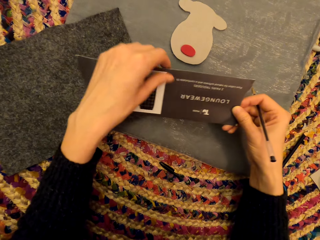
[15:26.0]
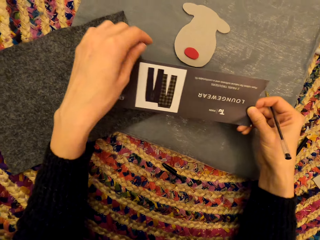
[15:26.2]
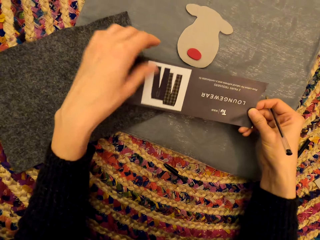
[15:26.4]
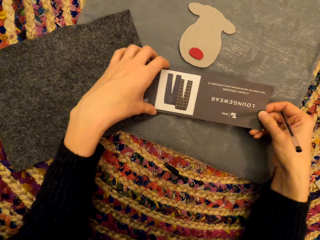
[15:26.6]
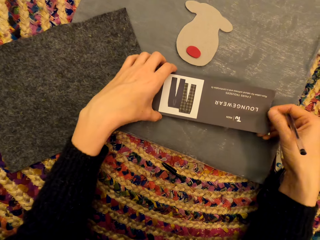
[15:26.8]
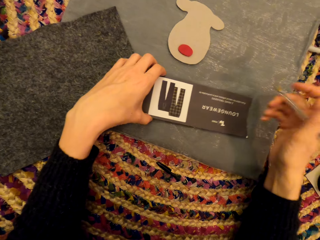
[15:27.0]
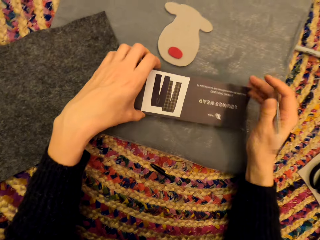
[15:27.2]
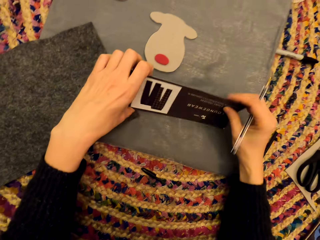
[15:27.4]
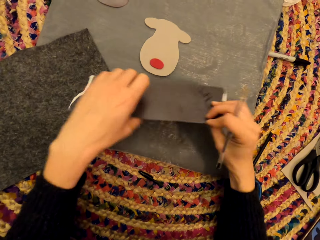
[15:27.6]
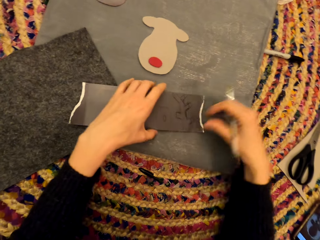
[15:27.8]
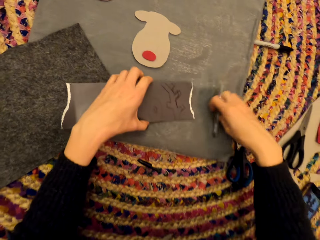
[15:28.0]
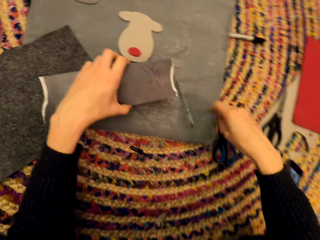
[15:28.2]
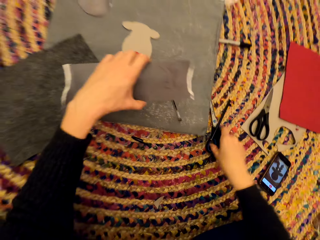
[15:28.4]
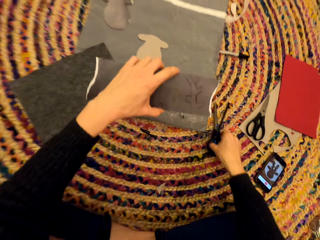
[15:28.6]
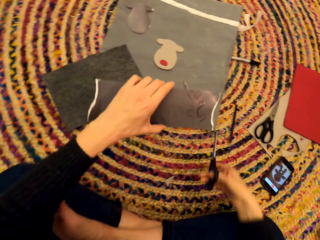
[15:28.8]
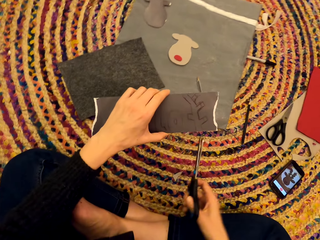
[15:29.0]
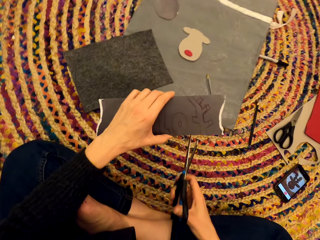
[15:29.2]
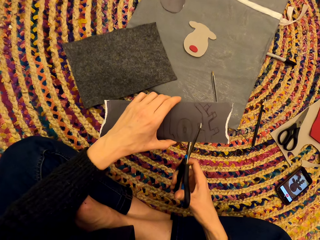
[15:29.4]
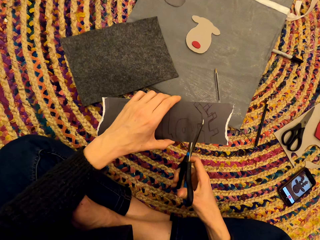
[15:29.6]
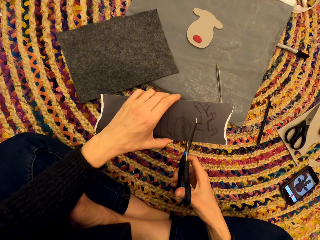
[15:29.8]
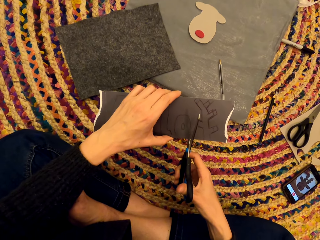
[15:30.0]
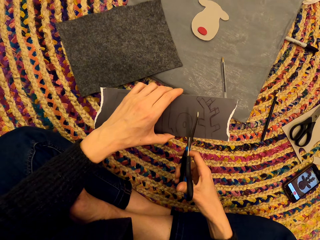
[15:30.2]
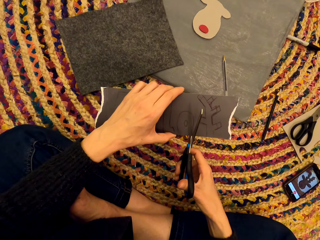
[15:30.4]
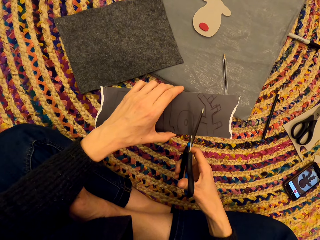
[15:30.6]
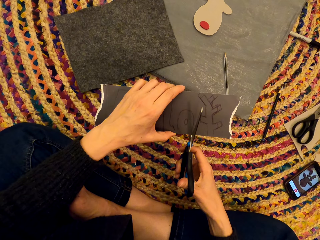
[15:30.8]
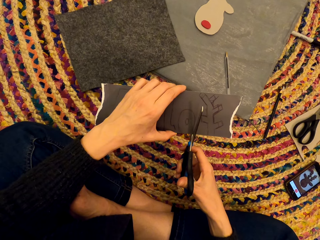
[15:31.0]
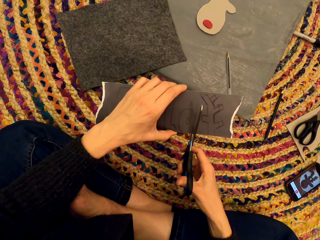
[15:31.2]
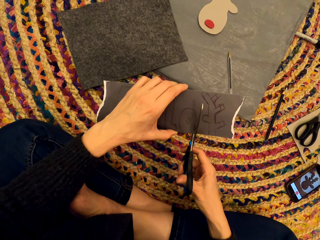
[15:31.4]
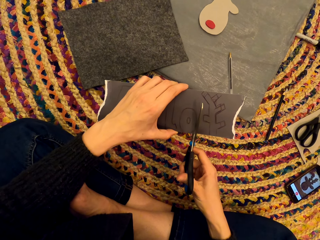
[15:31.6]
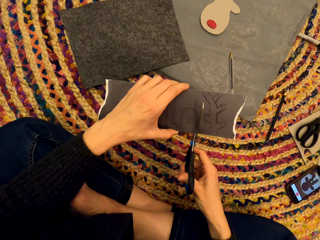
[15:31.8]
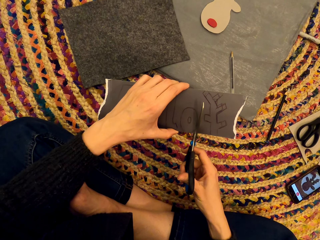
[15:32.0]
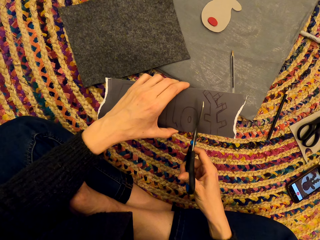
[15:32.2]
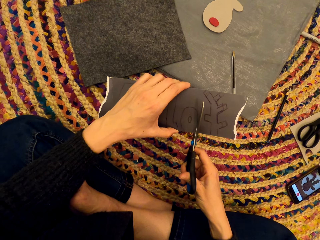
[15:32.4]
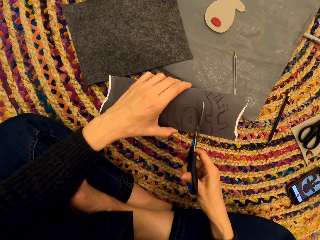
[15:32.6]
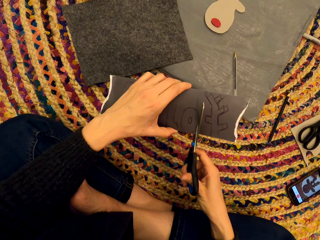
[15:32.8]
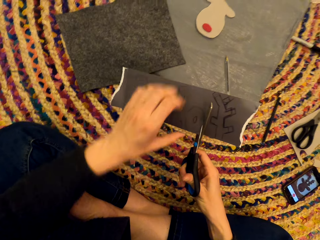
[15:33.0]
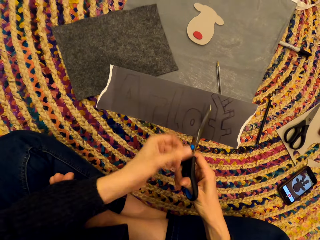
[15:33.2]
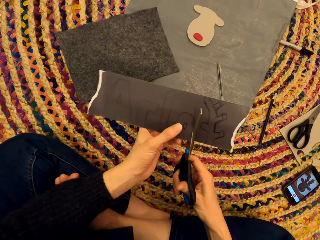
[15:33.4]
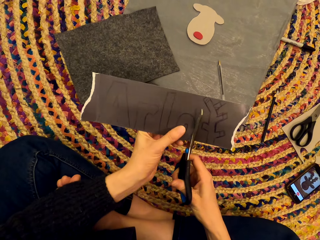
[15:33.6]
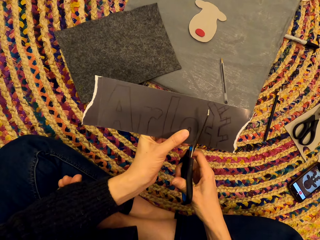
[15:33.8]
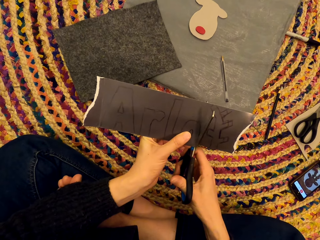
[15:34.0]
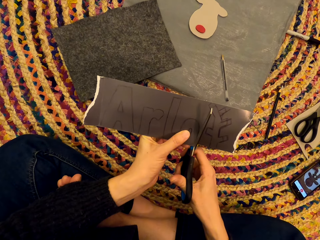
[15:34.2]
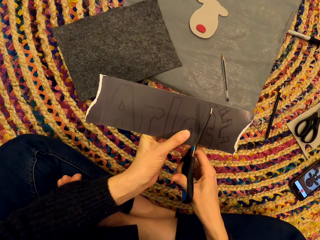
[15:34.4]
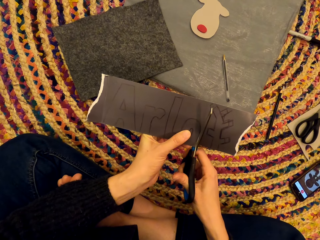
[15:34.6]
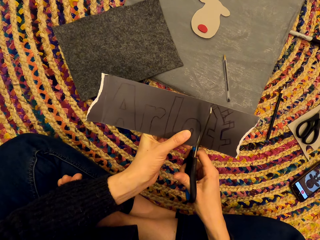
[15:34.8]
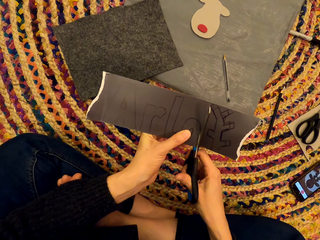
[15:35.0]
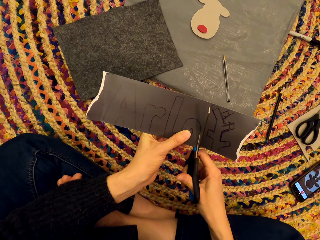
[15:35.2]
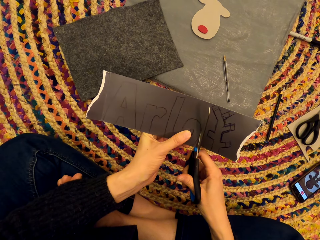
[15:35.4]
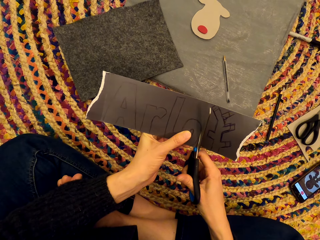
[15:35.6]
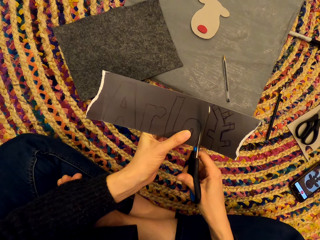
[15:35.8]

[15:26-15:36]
The camera wearer picks up the pen from the carpet. They pick up a pair of scissors. They cut the paper with the scissors.

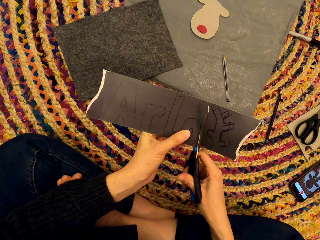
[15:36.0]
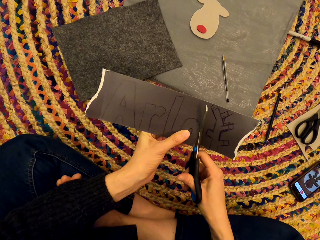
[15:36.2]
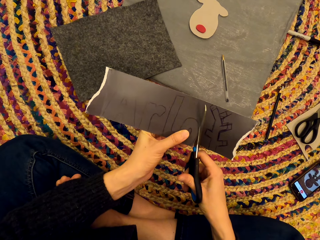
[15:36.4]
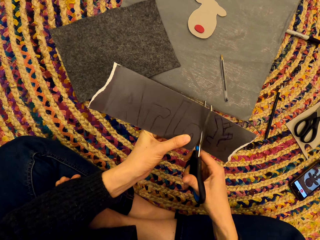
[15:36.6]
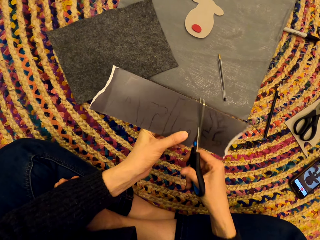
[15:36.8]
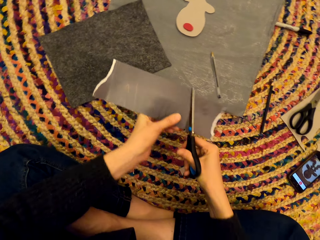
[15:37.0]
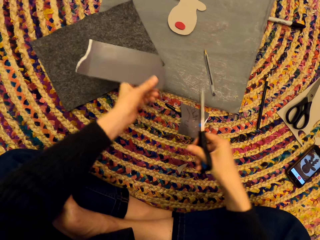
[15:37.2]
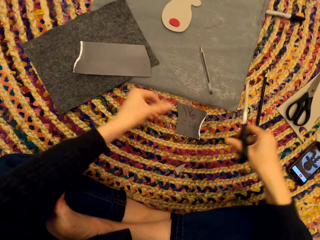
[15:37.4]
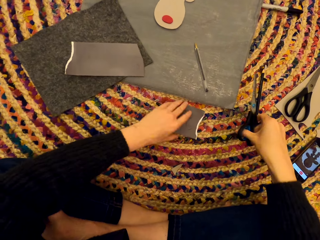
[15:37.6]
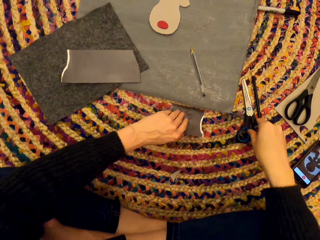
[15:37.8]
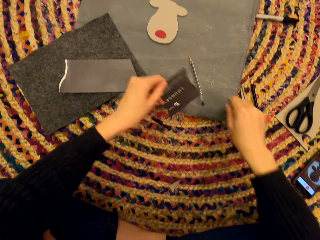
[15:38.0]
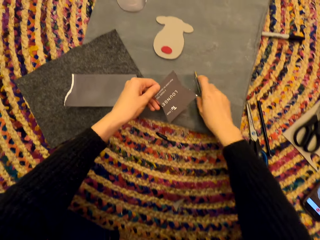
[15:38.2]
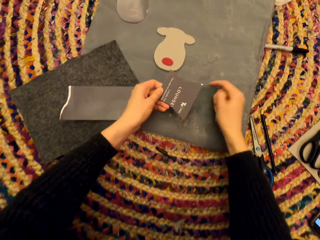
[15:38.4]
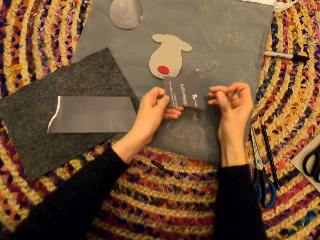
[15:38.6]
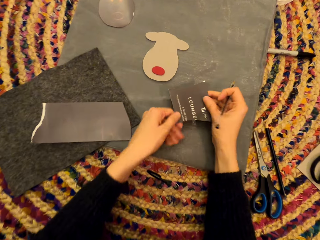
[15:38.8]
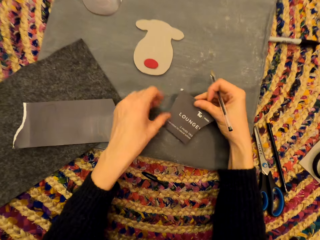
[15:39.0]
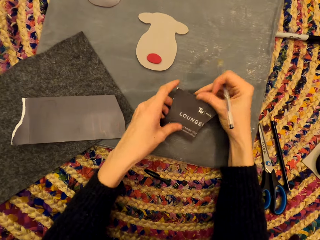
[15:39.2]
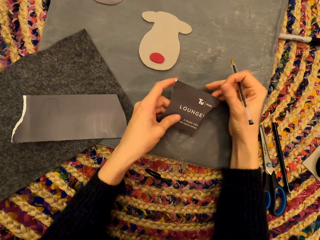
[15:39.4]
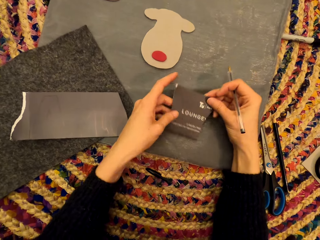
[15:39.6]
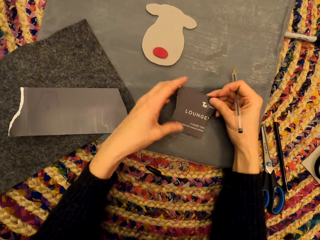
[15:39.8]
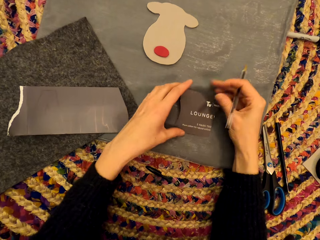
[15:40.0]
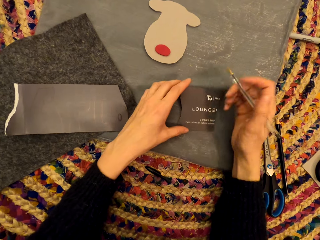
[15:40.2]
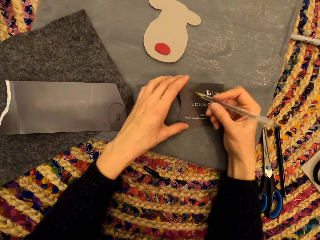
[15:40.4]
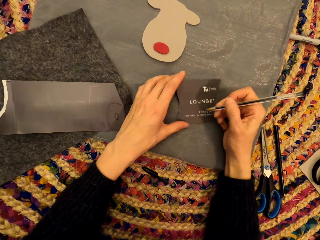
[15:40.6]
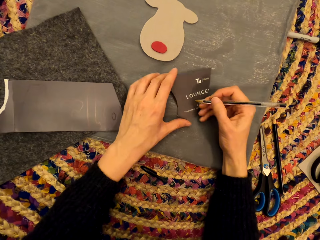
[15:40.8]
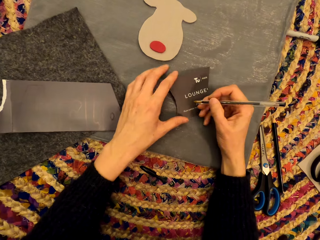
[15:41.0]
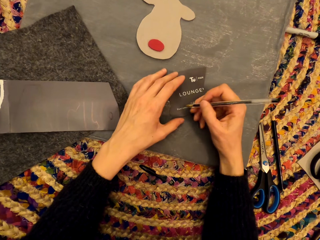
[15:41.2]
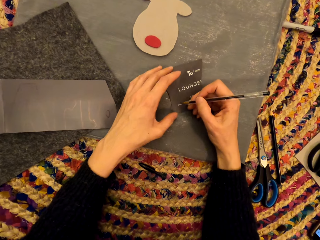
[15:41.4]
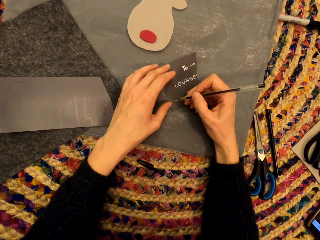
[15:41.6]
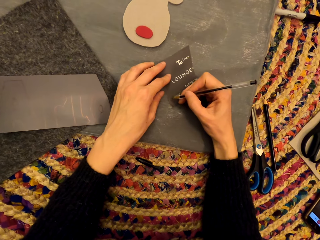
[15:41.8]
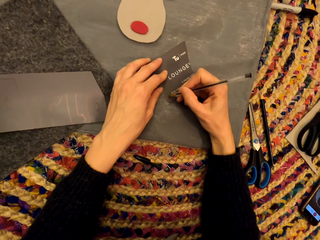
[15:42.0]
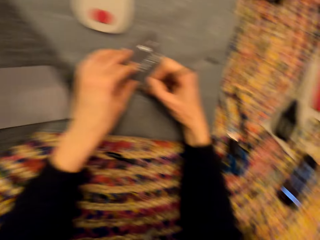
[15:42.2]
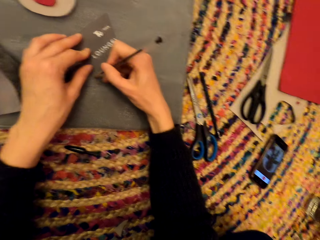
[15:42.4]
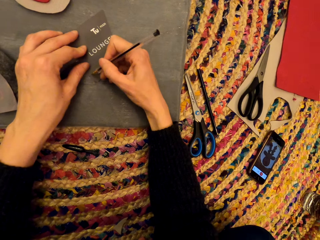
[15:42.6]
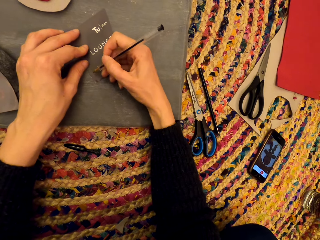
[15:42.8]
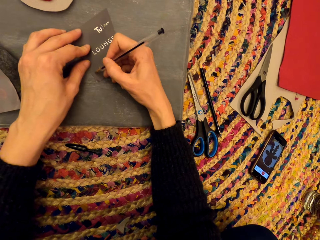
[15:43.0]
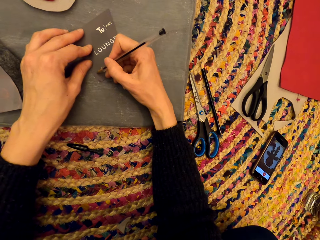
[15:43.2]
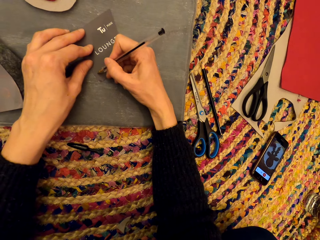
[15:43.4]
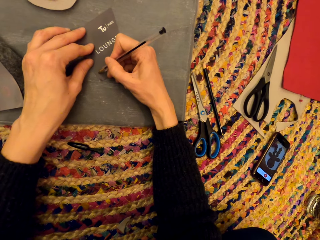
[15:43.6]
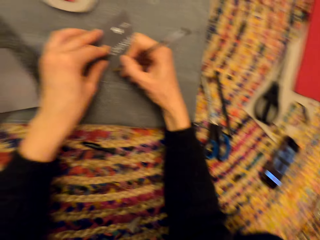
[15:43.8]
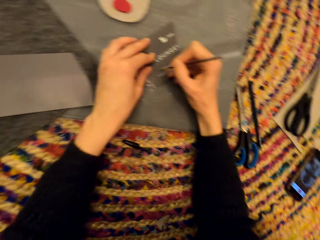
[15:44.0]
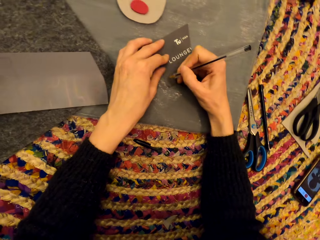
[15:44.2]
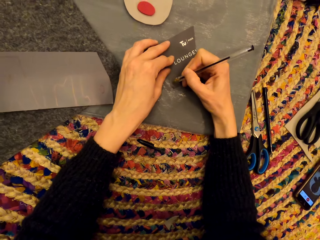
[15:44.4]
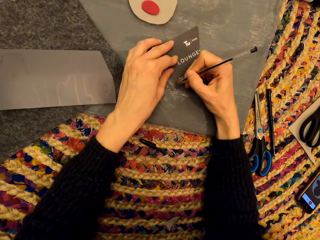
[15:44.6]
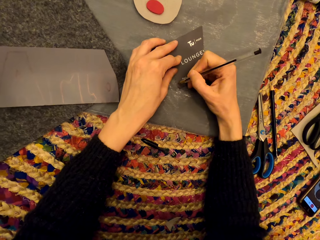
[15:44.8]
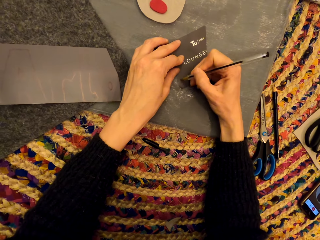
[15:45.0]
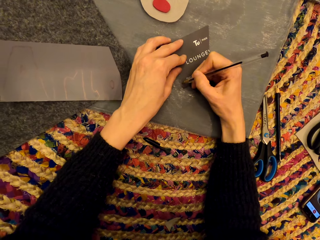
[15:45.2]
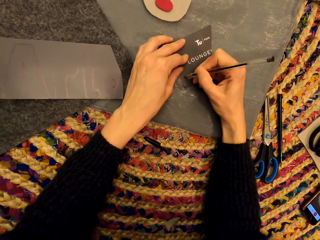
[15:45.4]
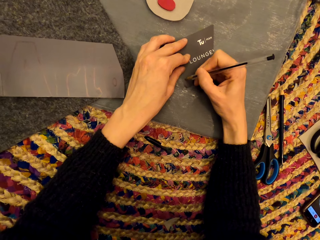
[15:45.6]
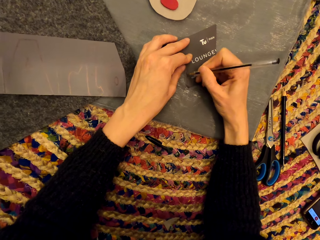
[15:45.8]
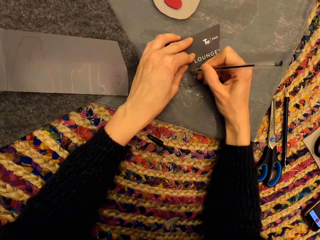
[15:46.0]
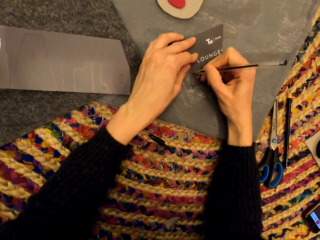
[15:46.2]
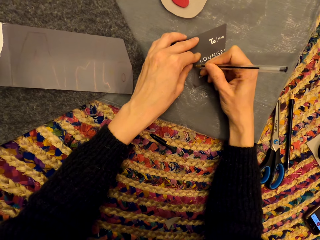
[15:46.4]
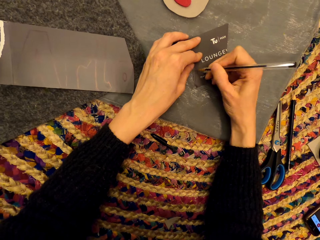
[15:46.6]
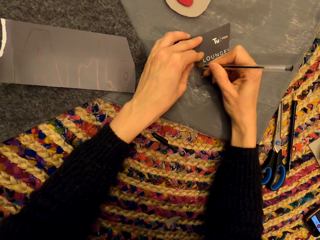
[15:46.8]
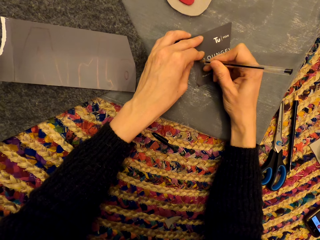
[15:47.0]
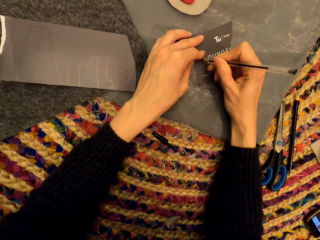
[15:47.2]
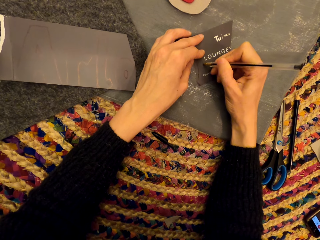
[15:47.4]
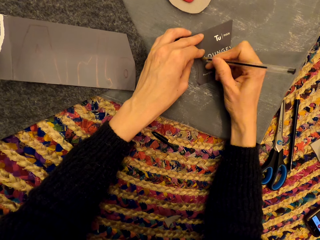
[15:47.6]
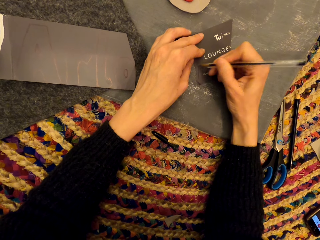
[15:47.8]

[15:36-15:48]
The camera wearer drops the pen on the floor. They put the pair of scissors down. They pick up the pen from the carpet. They draw on the paper.
